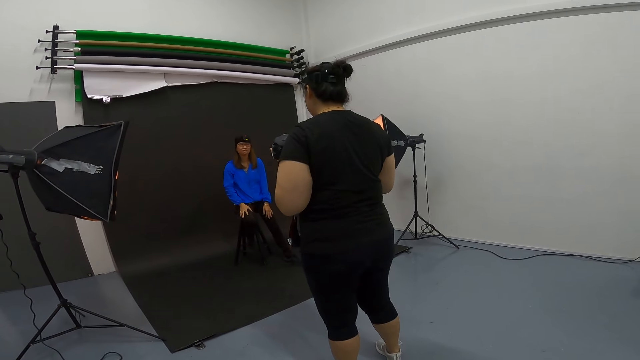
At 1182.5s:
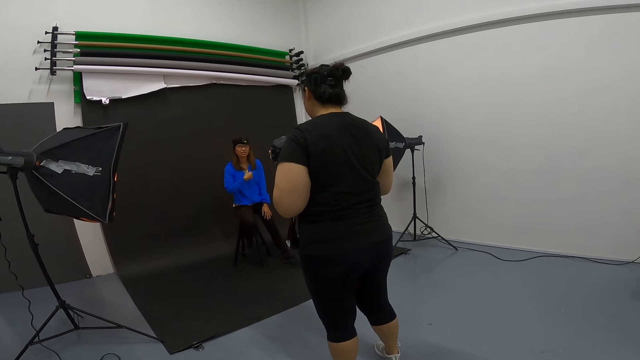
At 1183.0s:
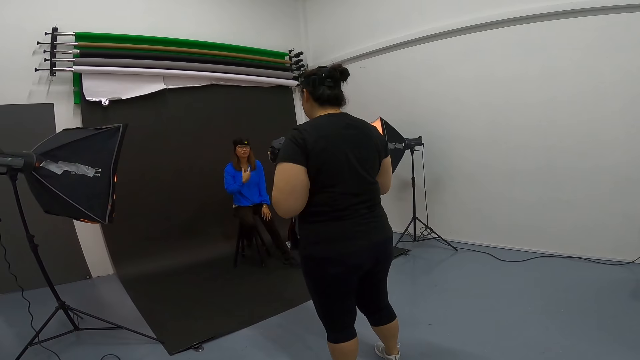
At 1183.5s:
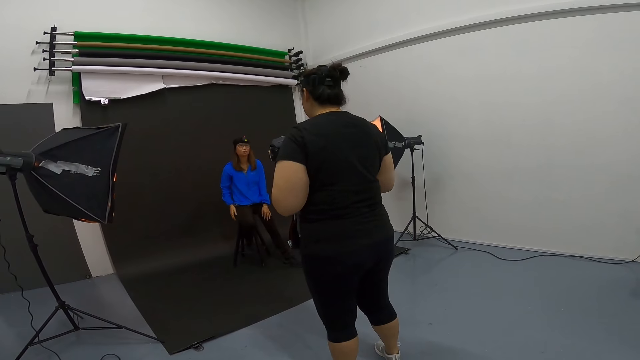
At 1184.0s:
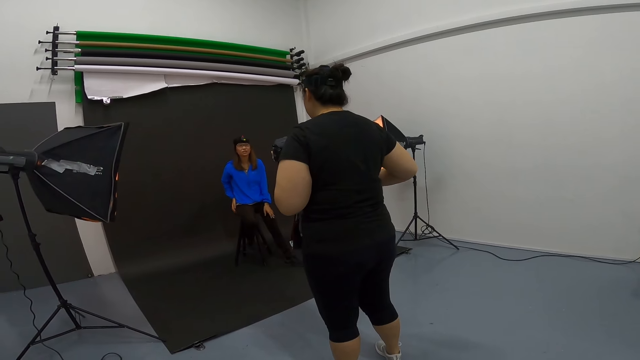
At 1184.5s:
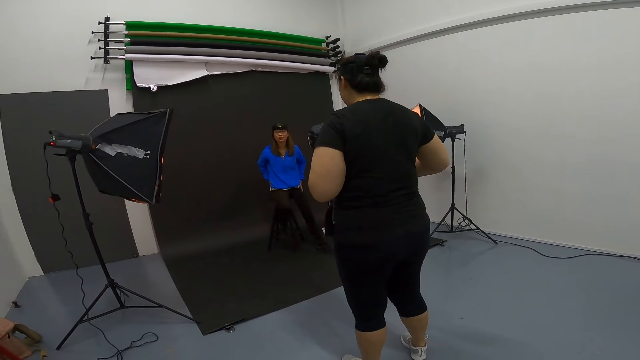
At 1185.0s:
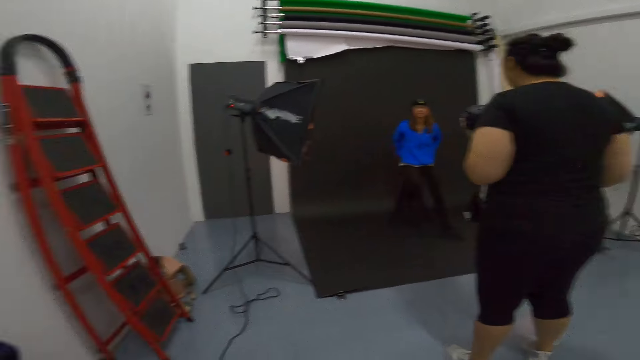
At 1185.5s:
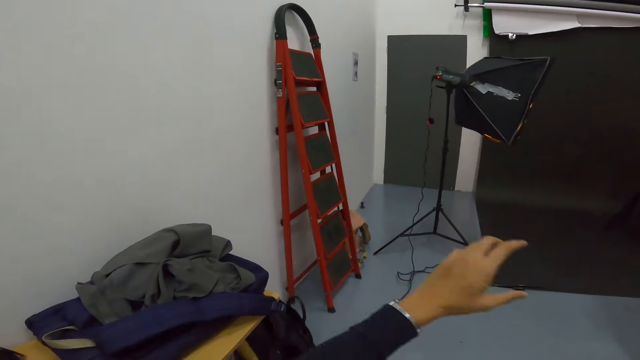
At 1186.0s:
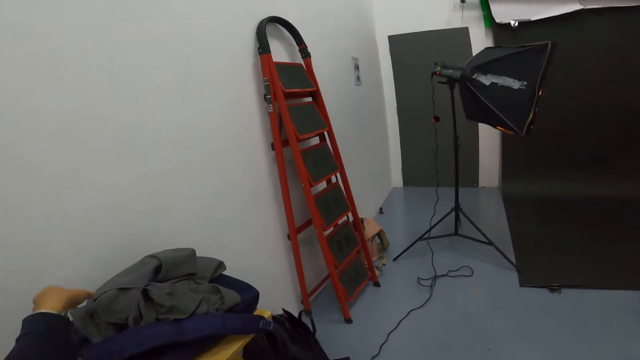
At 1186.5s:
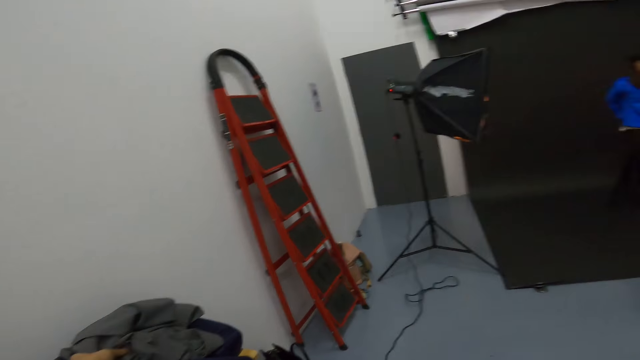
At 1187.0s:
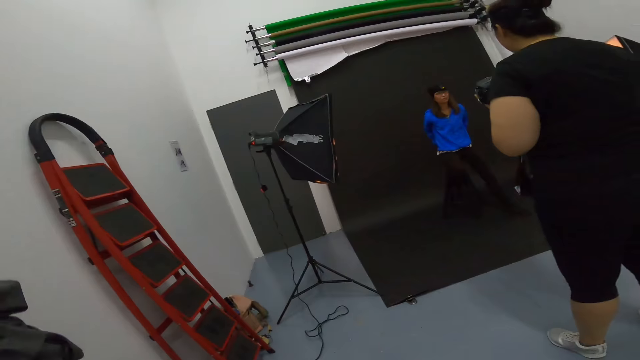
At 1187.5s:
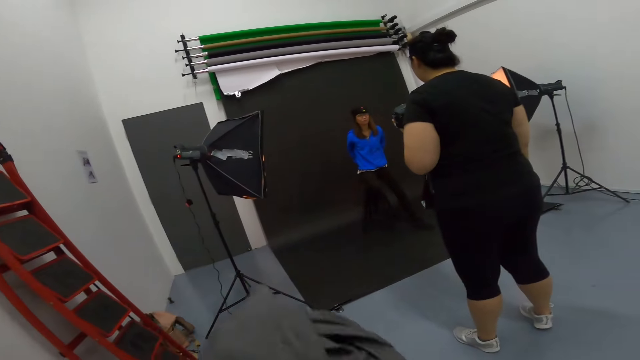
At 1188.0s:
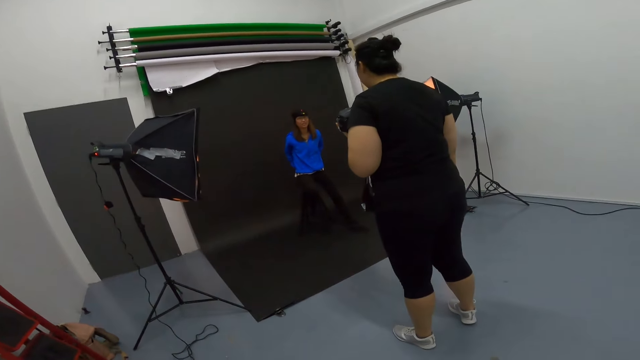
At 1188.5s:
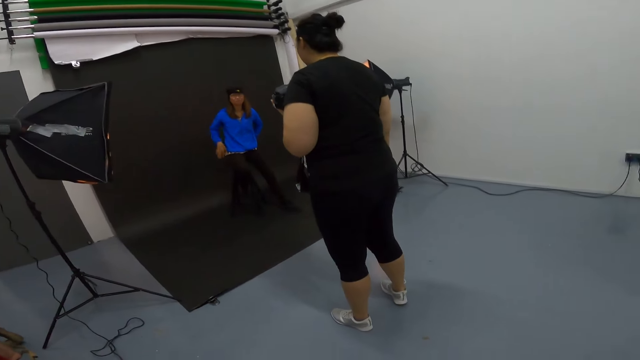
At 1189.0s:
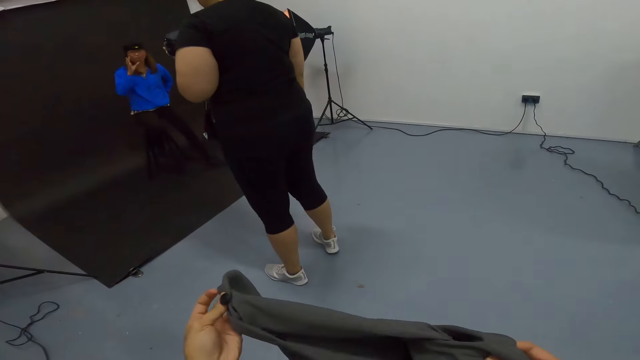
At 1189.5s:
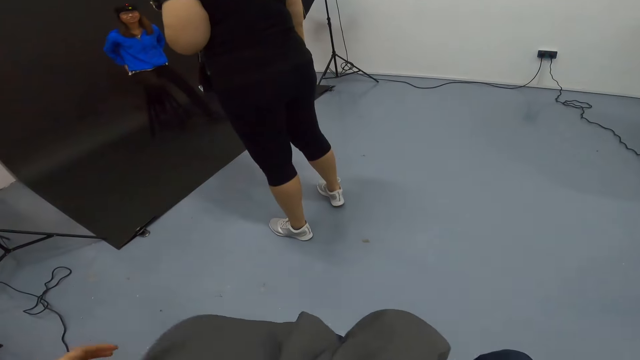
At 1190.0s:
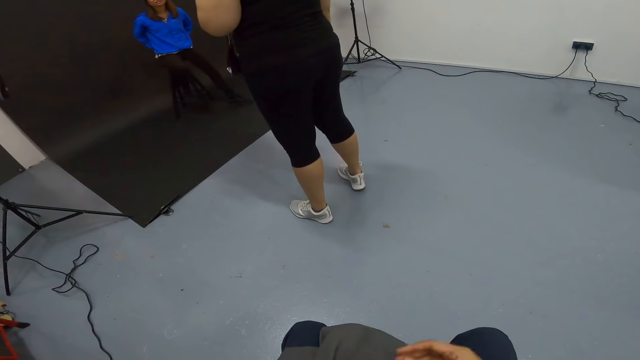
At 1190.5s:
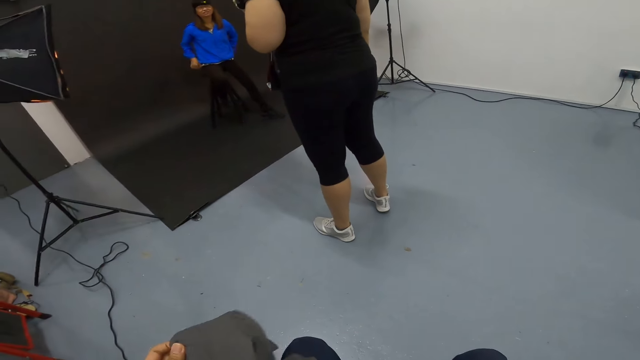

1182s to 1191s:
A person talks to another person. The camera wearer picks up a cloth from the table.

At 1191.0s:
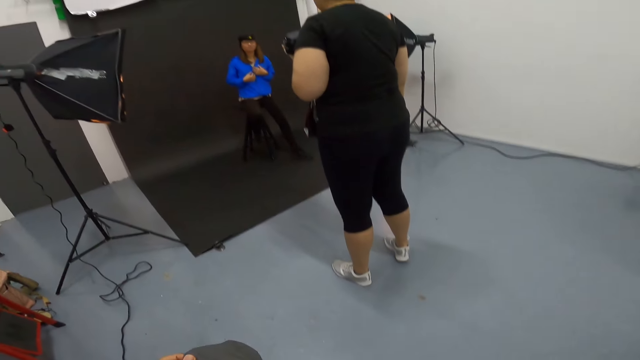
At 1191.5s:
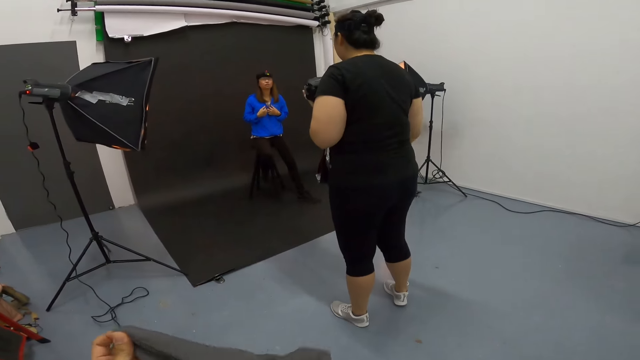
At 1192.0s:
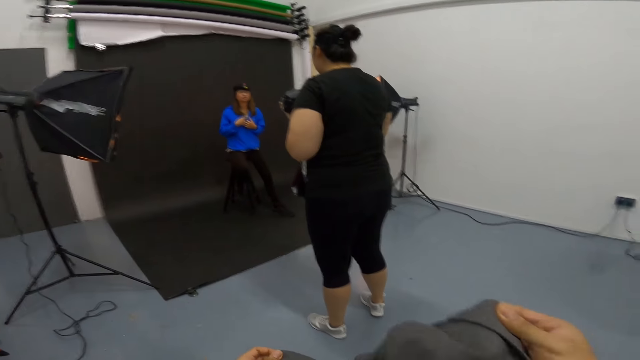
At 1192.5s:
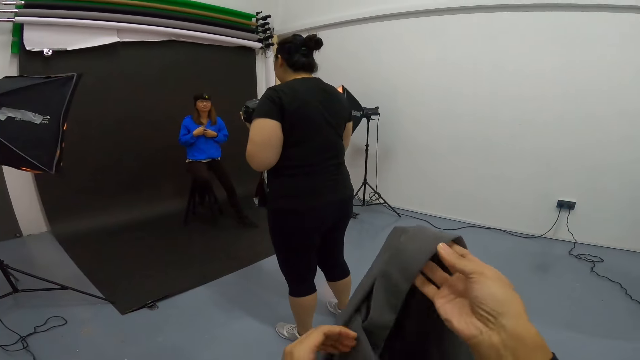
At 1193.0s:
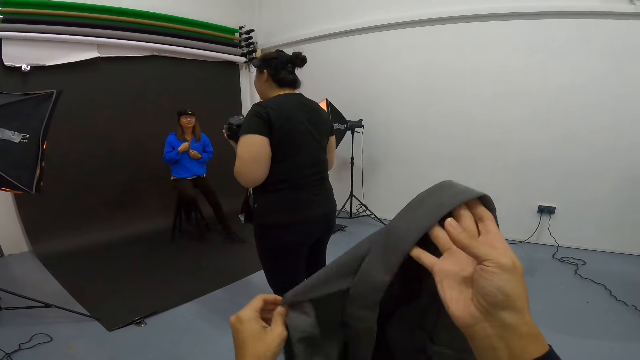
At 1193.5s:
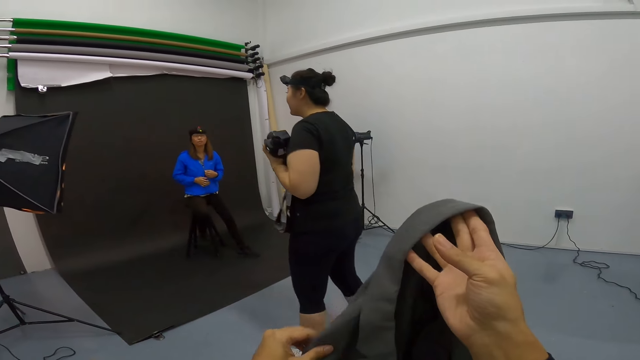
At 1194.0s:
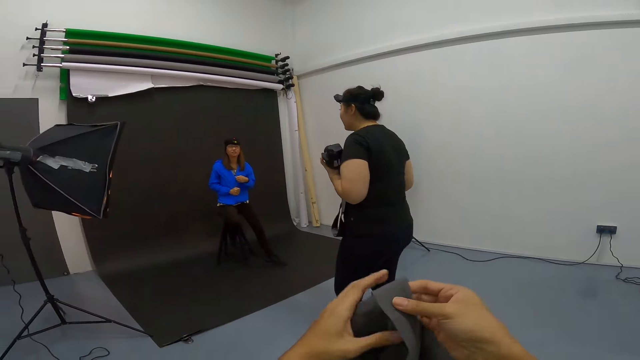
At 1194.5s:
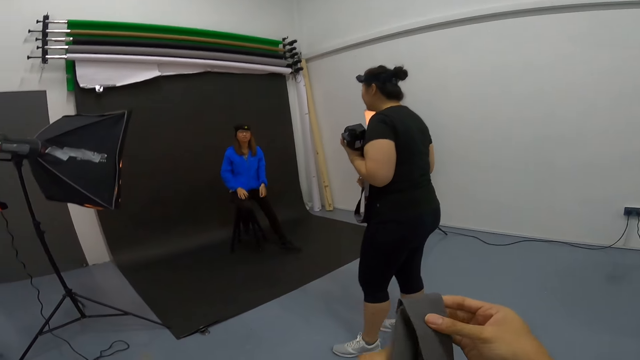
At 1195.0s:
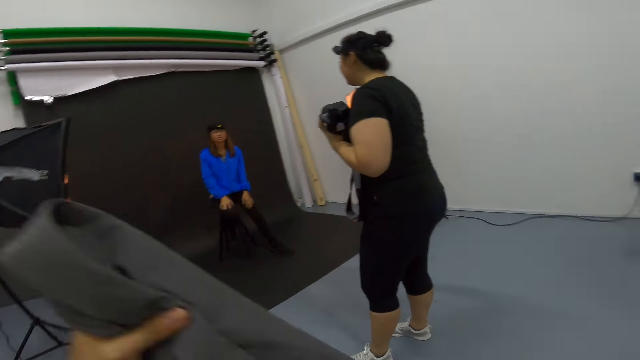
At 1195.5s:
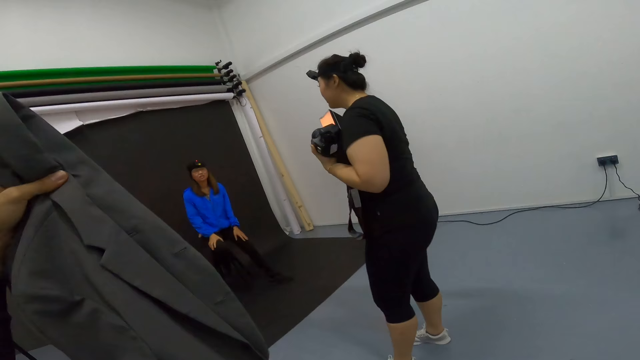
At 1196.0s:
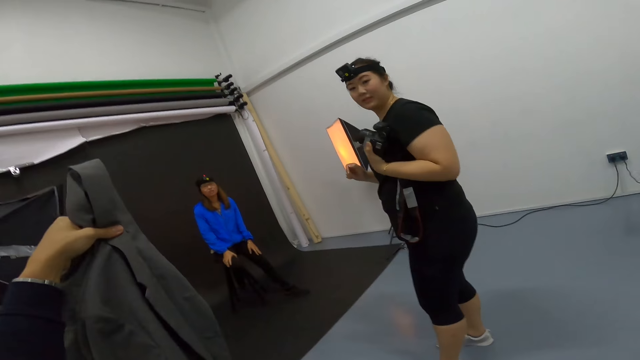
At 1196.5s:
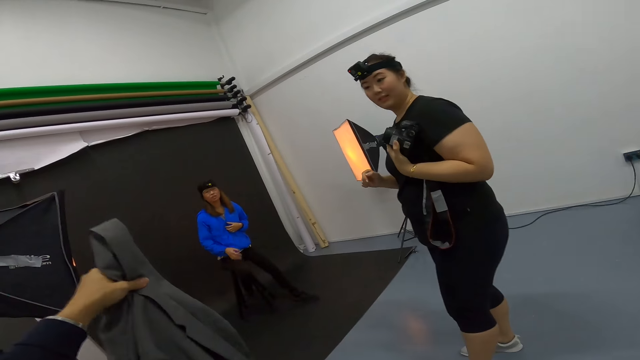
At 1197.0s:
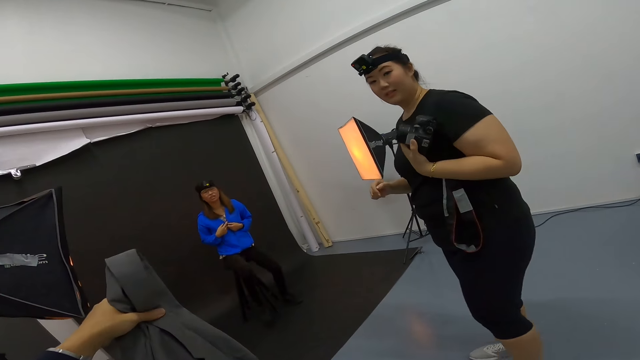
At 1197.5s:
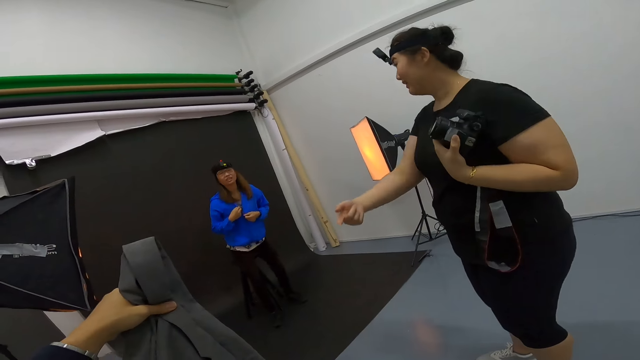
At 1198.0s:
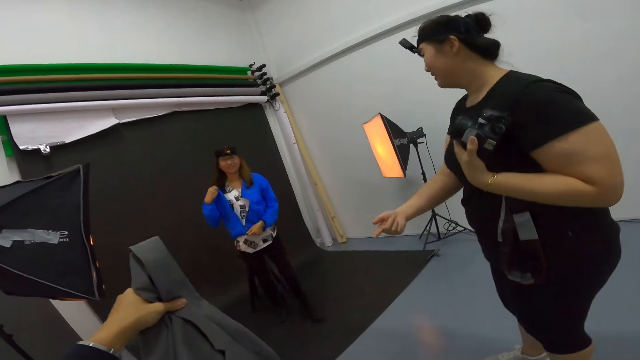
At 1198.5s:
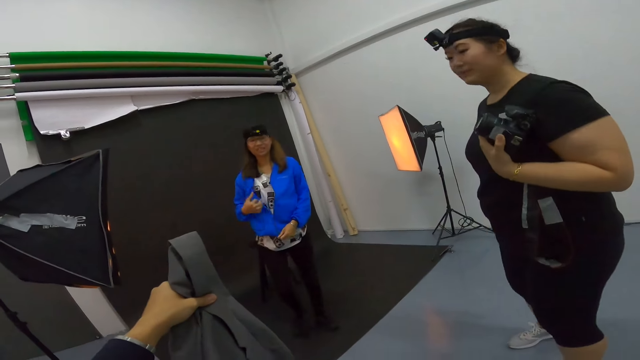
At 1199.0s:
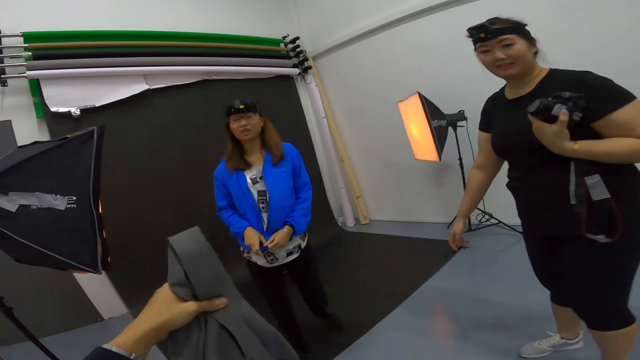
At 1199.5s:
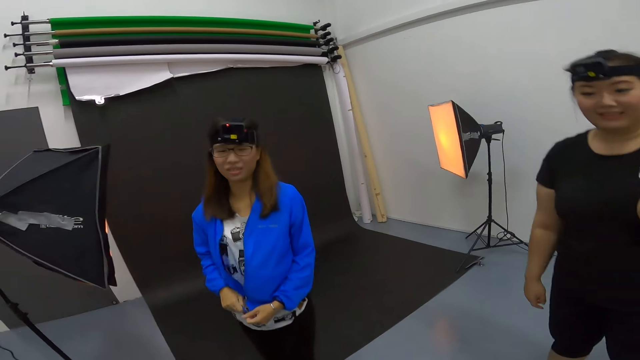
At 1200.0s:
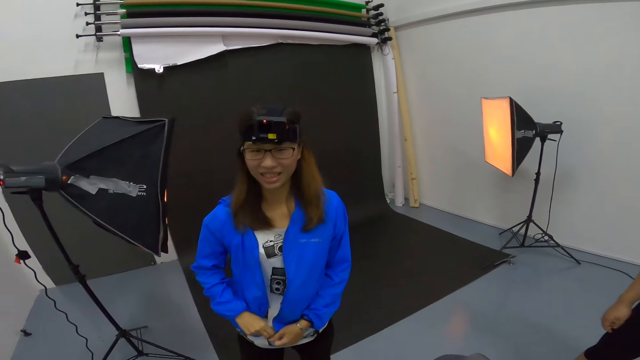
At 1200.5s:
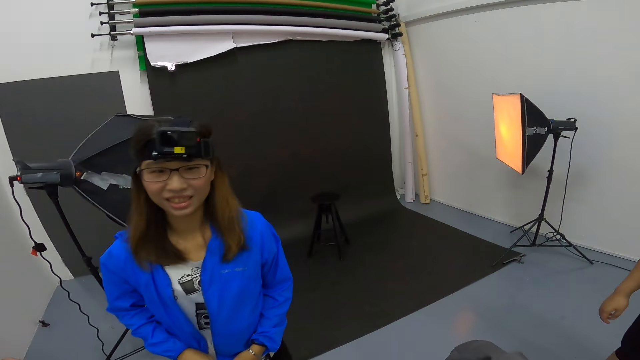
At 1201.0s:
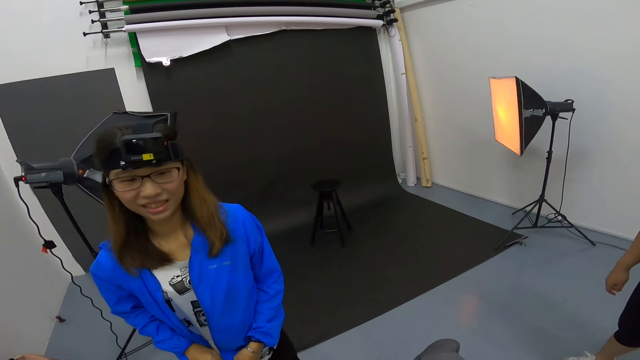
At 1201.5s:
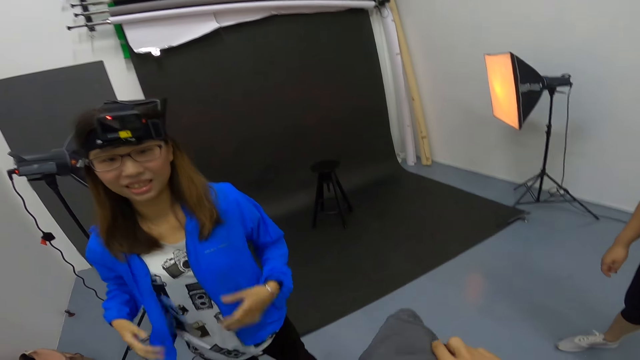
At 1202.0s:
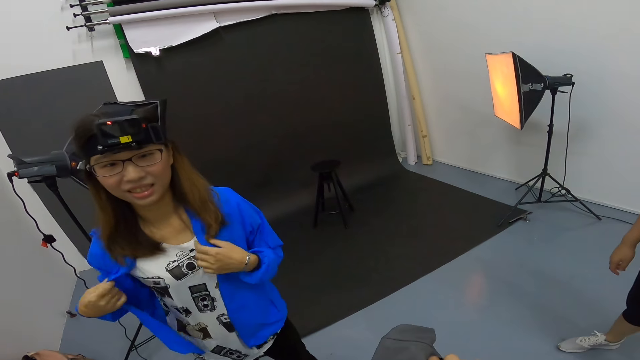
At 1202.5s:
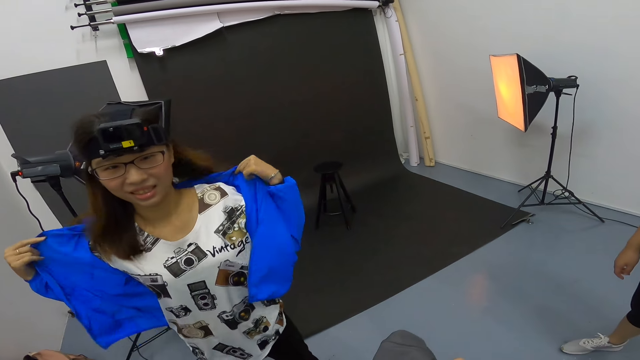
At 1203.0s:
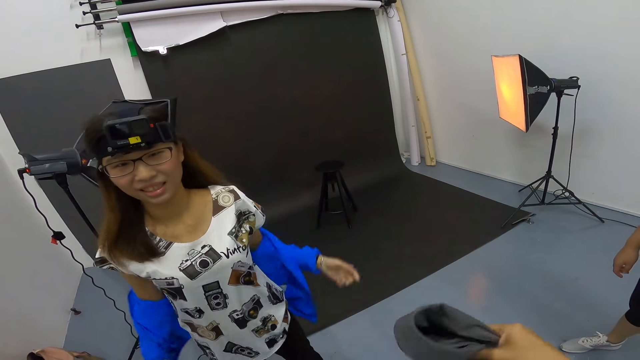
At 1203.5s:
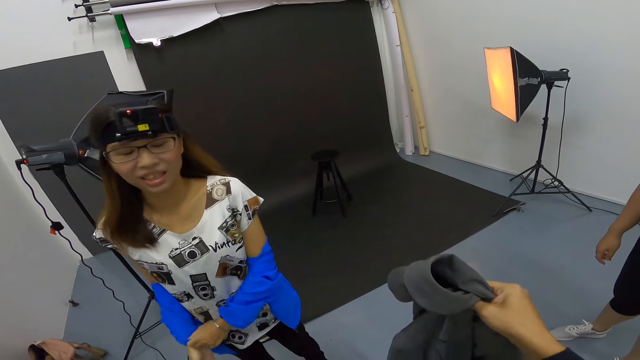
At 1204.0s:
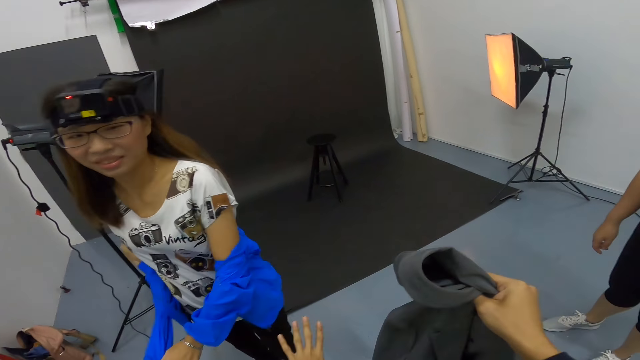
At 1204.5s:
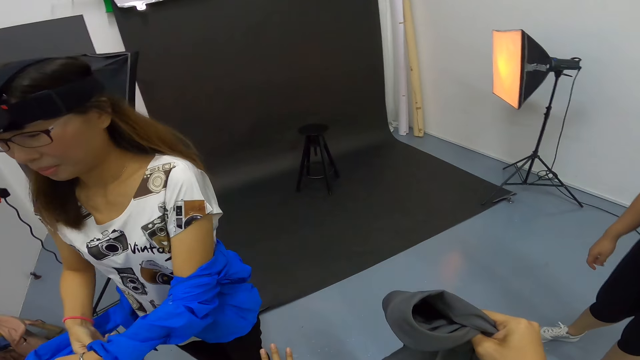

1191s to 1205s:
The camera wearer checks the cloth out. They give the woman the cloth. The woman removes her jacket.
